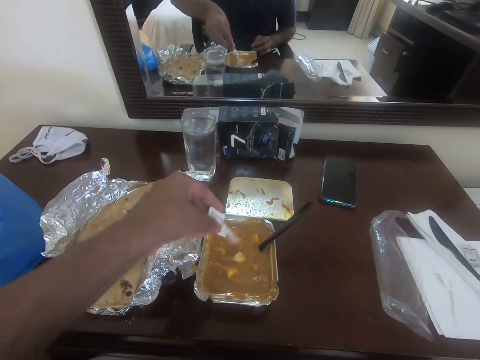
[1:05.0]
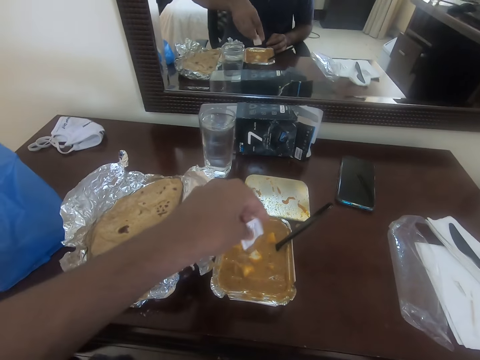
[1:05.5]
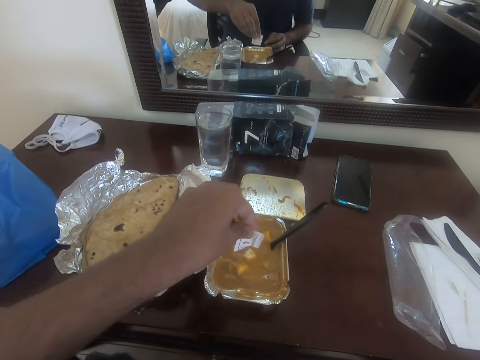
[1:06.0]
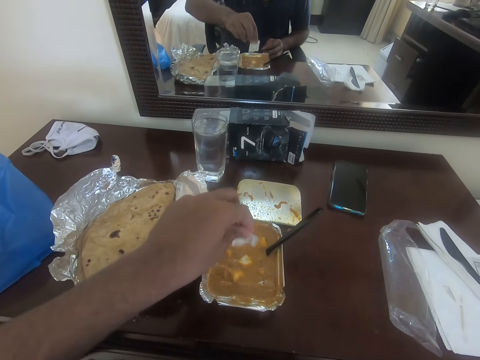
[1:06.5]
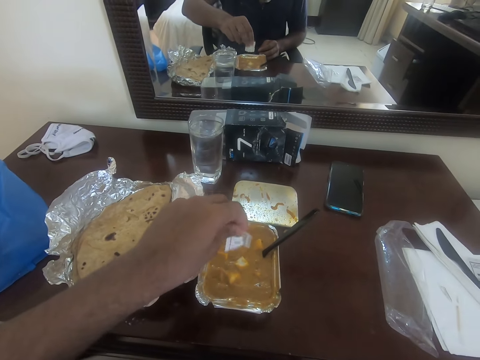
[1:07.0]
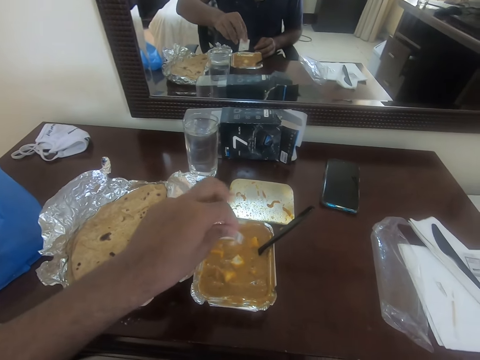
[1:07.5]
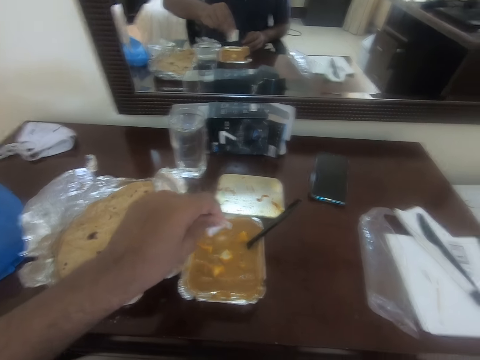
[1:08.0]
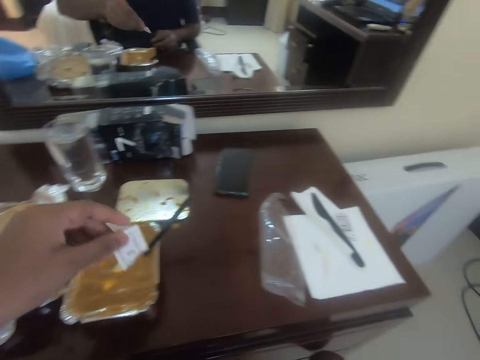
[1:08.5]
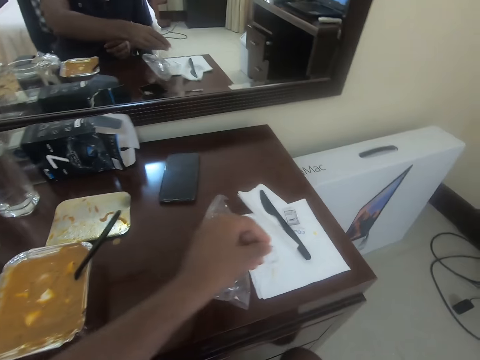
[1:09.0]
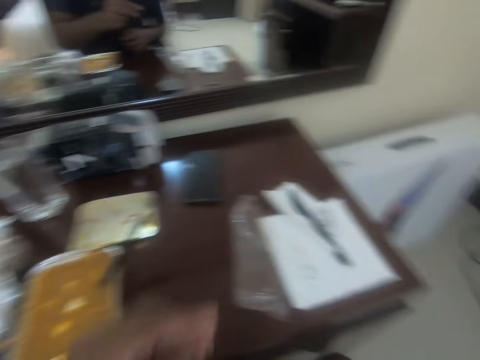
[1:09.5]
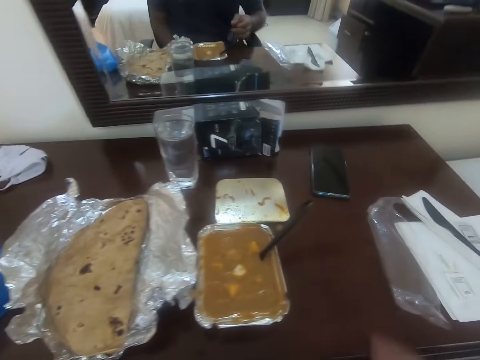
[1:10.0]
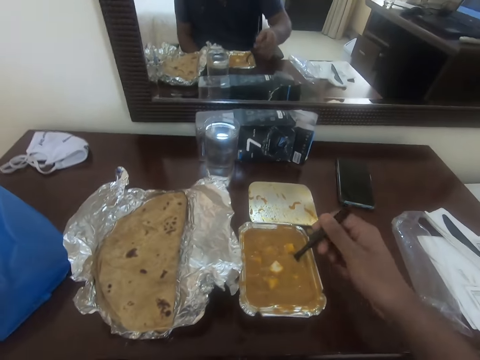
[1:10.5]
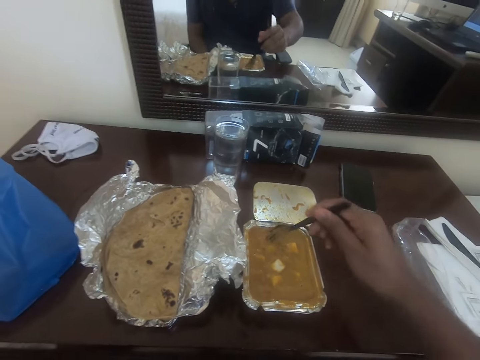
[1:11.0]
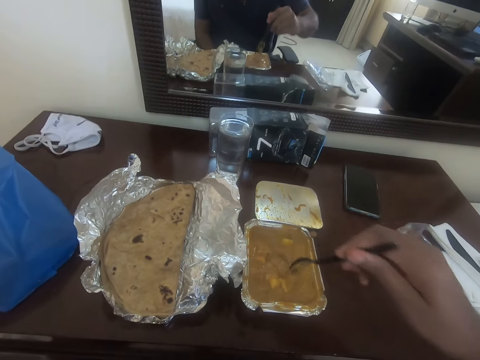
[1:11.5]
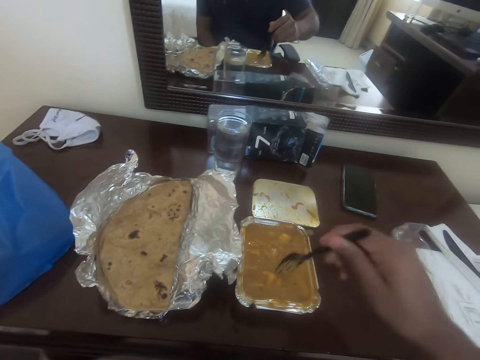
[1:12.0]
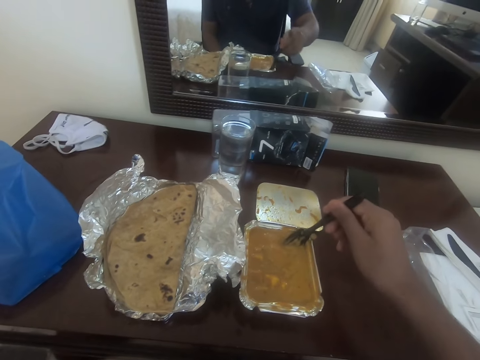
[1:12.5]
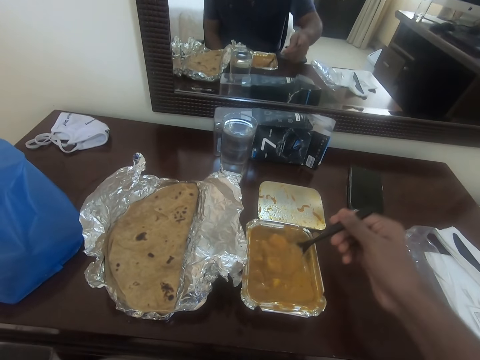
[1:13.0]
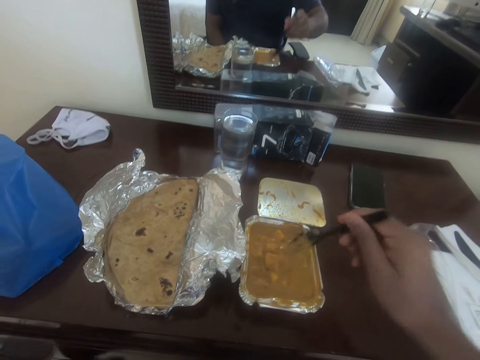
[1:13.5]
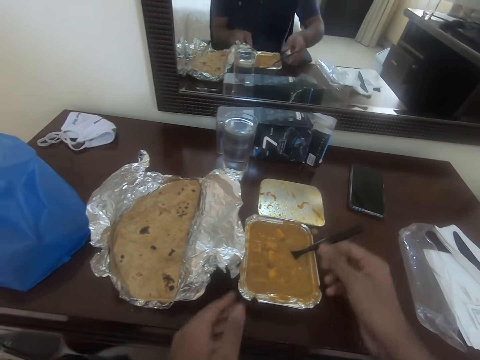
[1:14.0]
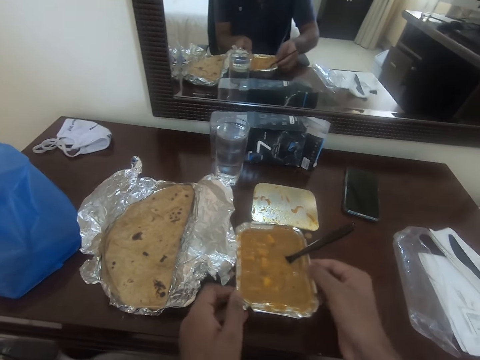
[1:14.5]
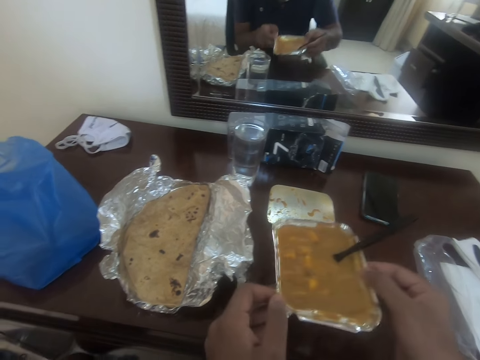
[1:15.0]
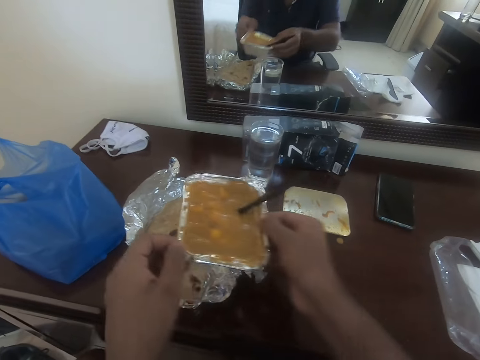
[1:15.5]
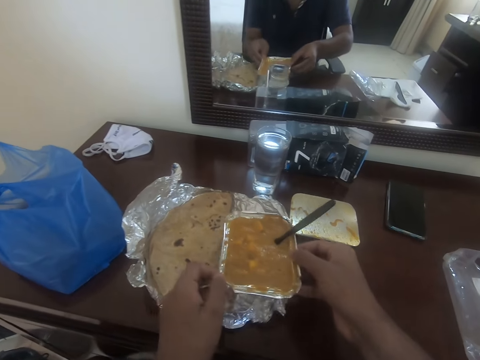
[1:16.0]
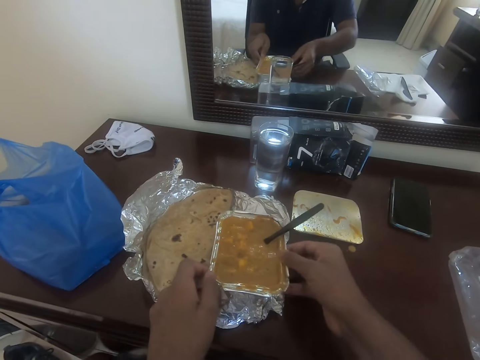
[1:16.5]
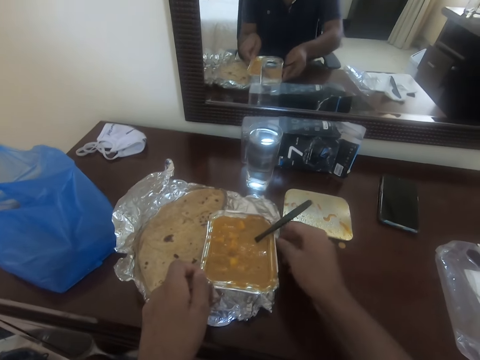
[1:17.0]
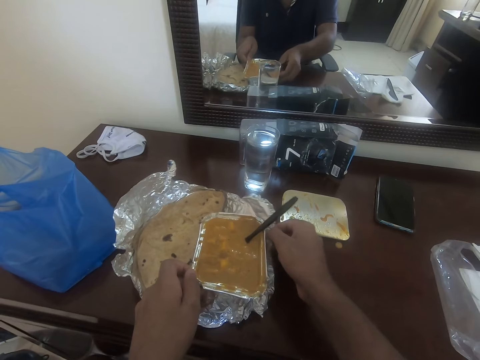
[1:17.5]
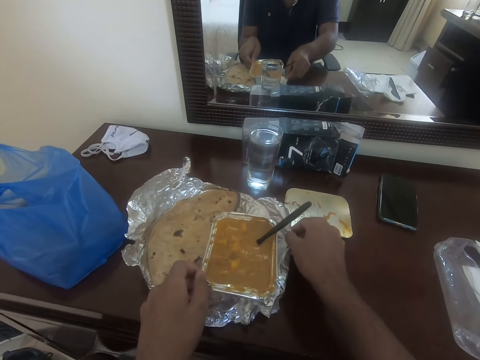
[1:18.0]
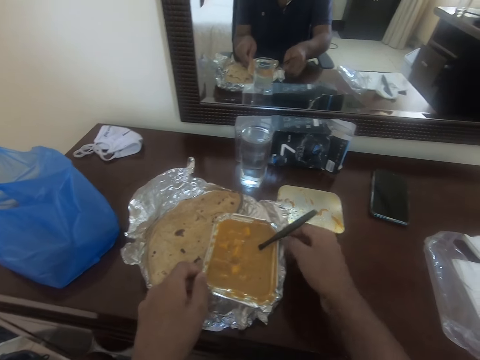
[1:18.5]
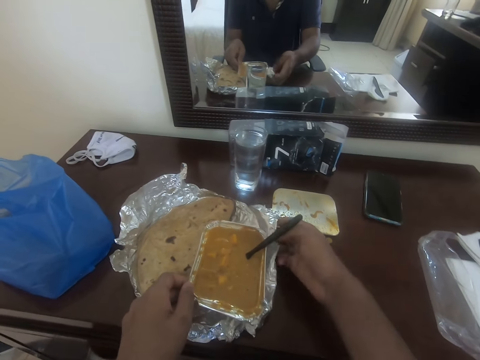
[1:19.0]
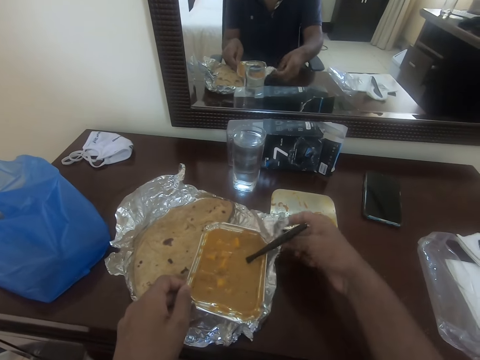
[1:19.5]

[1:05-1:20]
The camera wearer adds salt to the stew. They place the part of the packet on the serviette. They stir the stew with the fork. They hold the fork. They move the dish to the aluminum foil. They lift the dish with soup. They place the dish on the table. They straighten the aluminum foil.

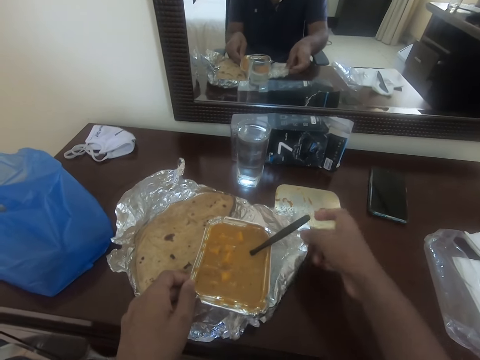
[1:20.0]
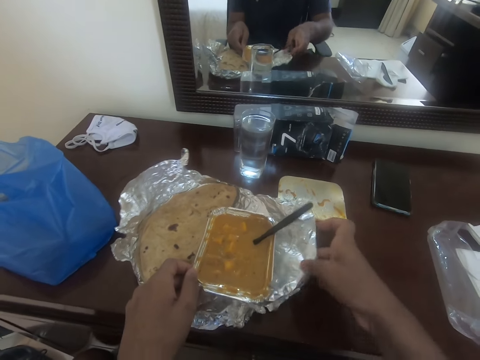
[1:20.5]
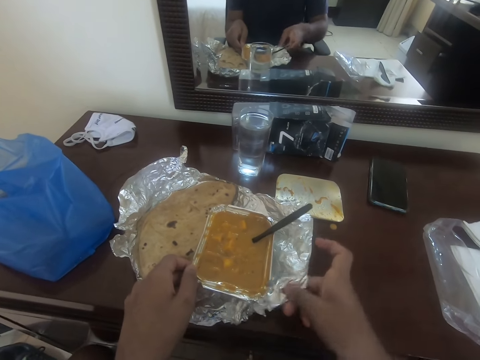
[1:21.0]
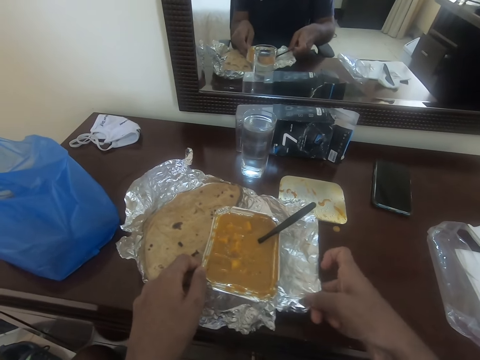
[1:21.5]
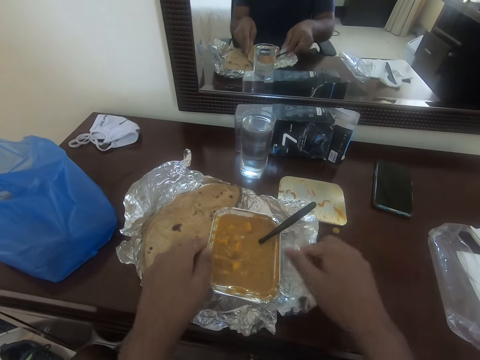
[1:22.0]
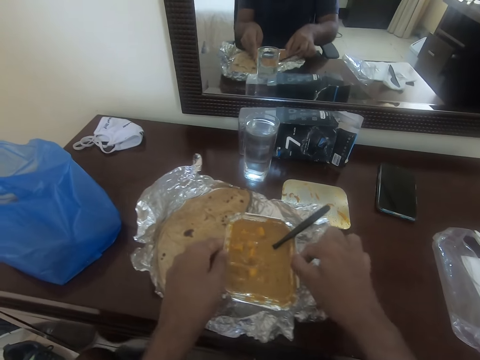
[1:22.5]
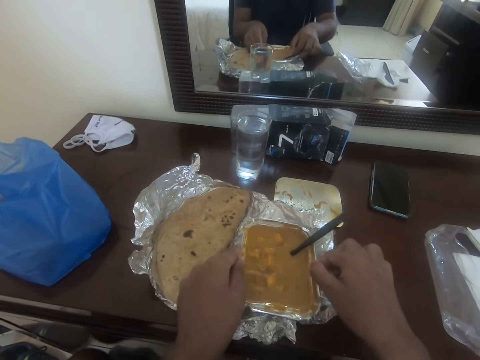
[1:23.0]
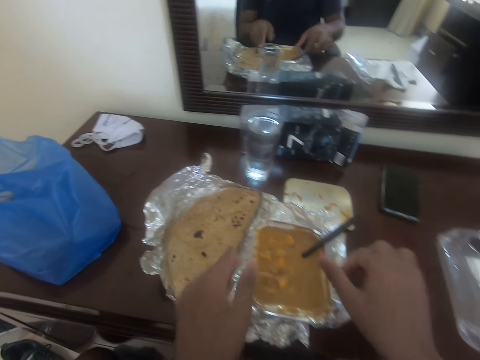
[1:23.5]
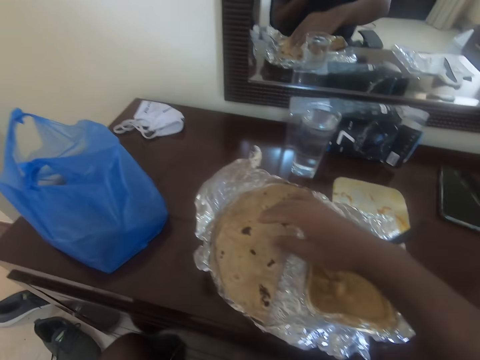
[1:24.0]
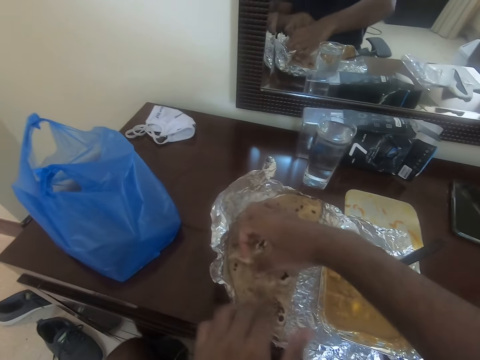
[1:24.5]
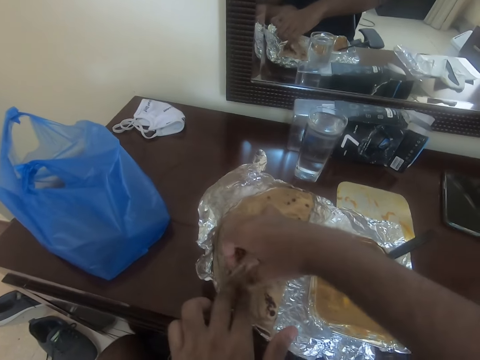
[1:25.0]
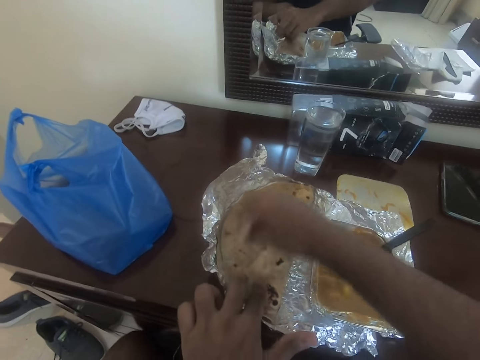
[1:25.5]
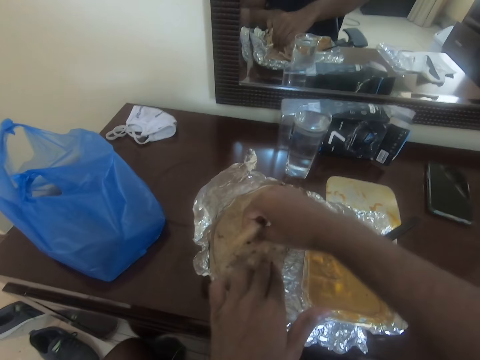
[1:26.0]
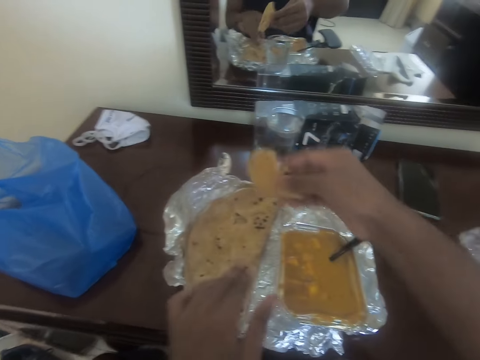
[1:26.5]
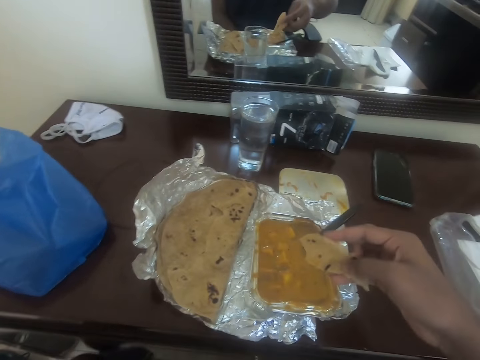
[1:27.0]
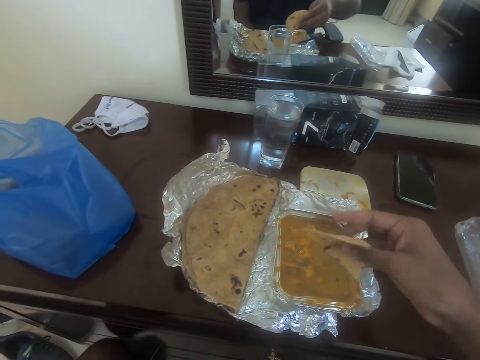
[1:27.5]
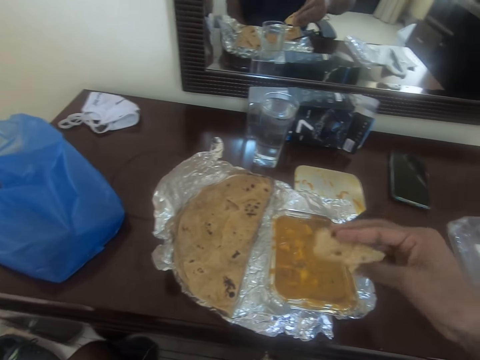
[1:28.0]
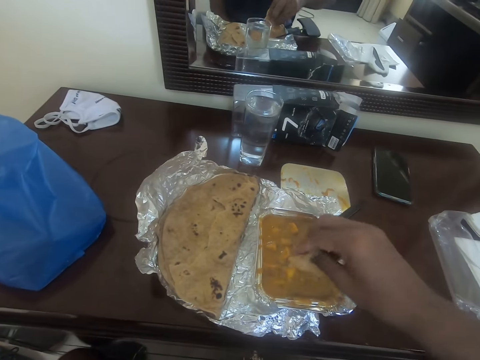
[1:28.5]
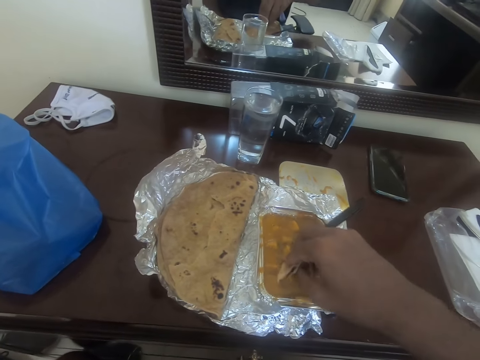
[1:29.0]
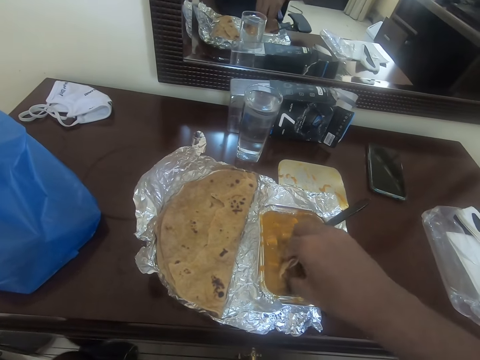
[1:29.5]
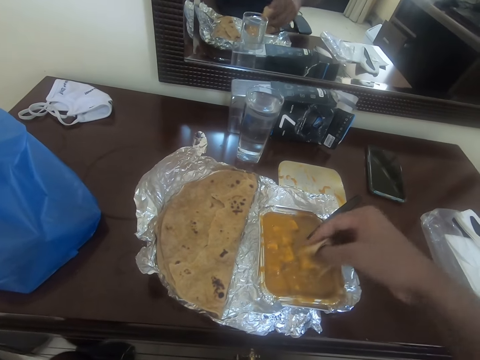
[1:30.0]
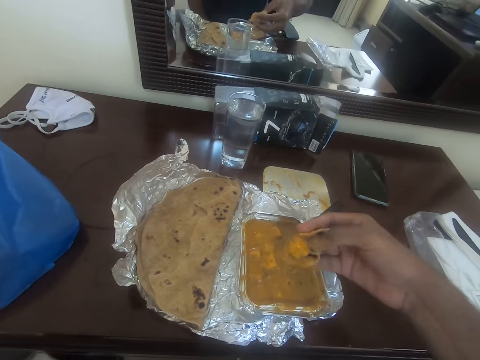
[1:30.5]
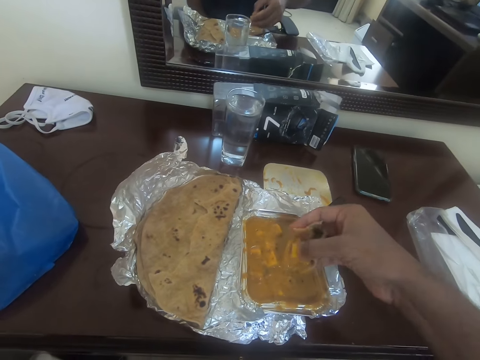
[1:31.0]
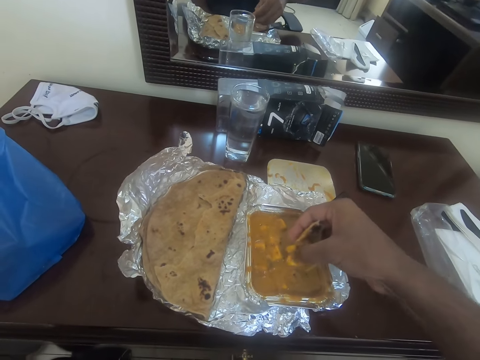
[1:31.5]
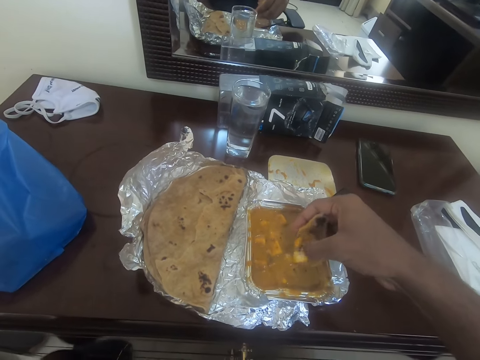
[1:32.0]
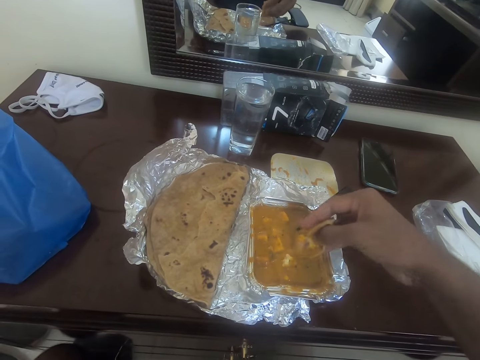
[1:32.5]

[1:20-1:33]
The camera wearer unfolds the paper. They adjust the position of the dish. They cut the flatbread or chapati. They pick the chapati. They dip the flatbread in the stew.
